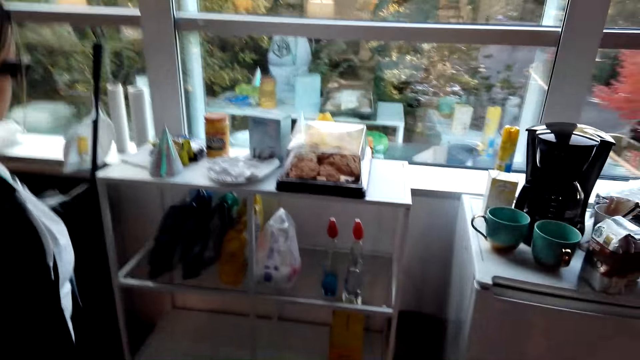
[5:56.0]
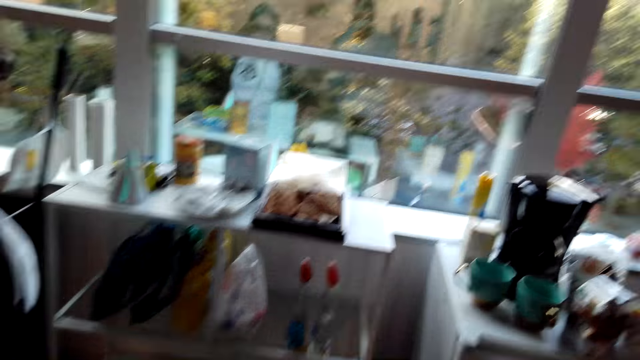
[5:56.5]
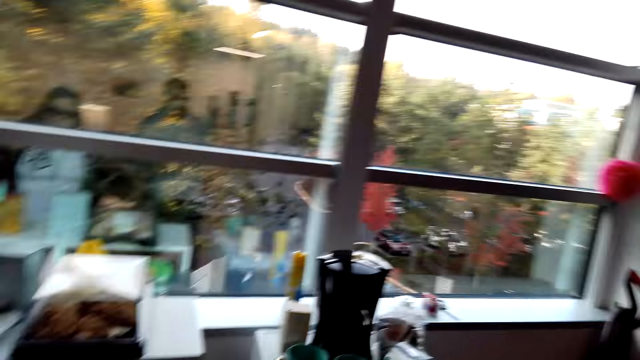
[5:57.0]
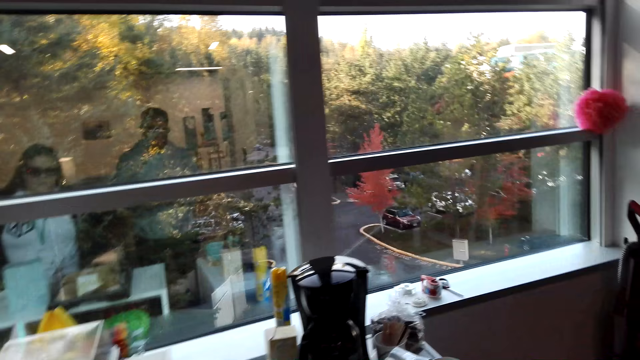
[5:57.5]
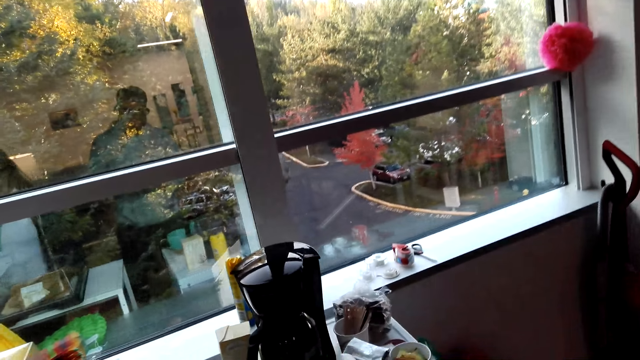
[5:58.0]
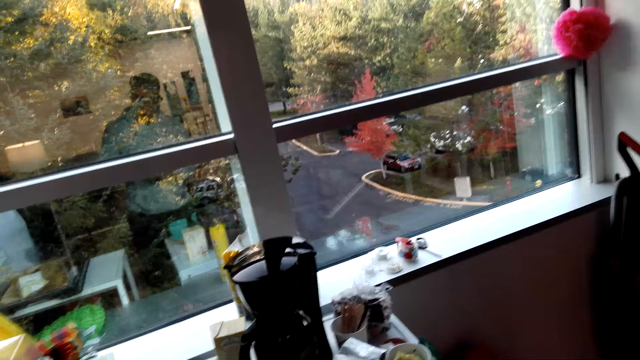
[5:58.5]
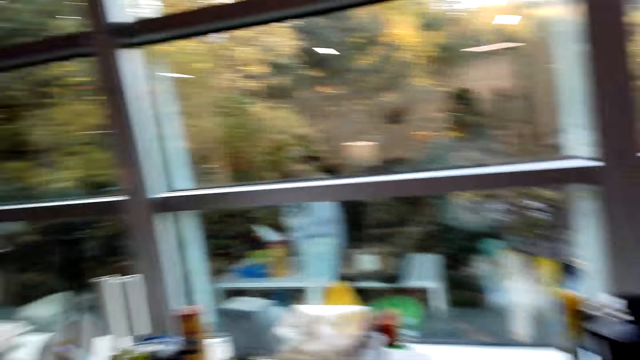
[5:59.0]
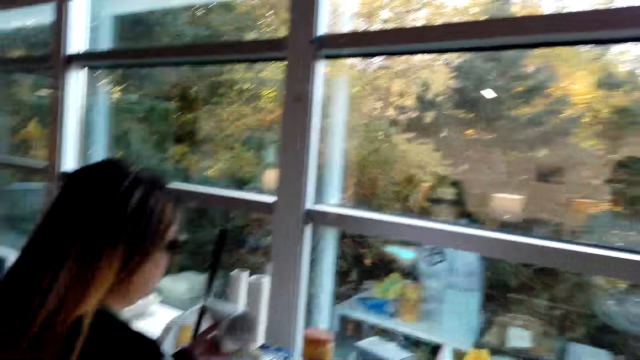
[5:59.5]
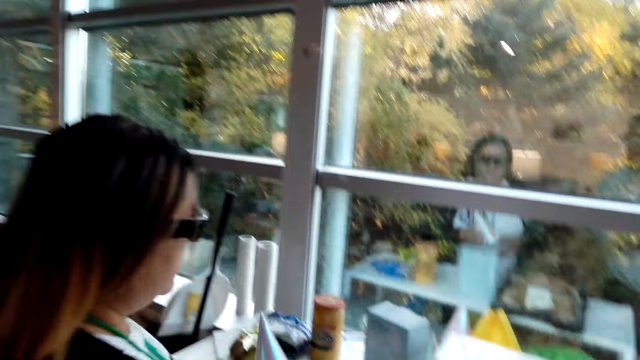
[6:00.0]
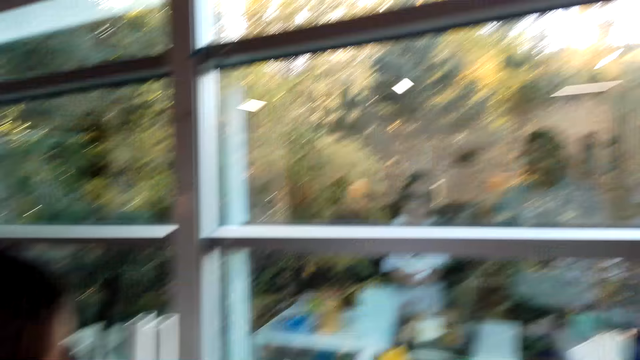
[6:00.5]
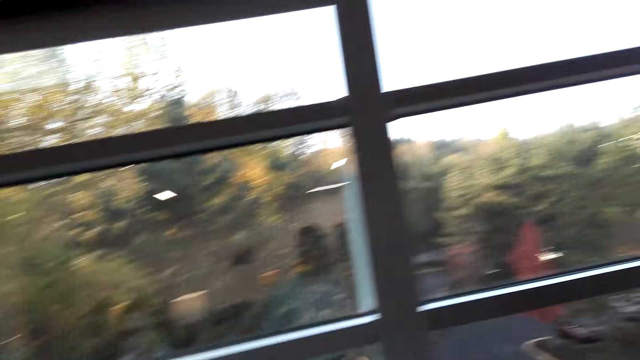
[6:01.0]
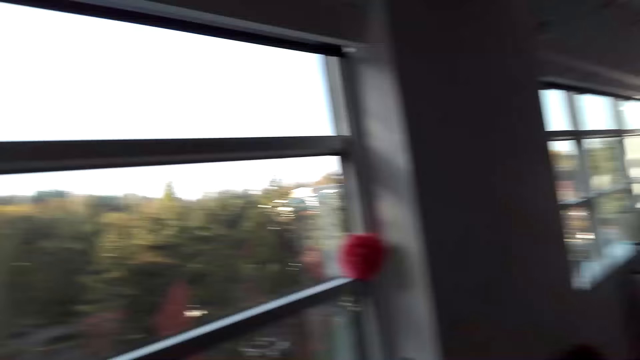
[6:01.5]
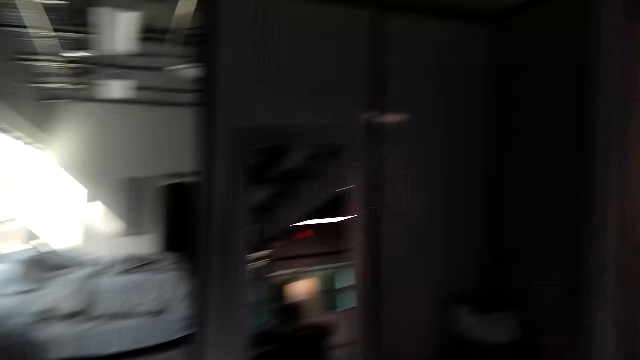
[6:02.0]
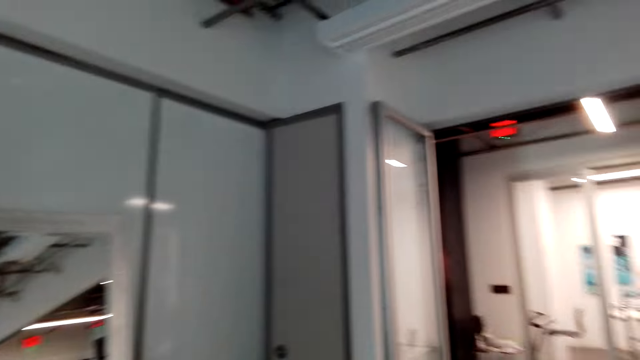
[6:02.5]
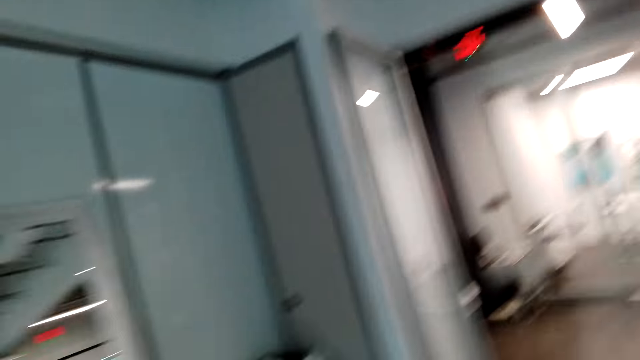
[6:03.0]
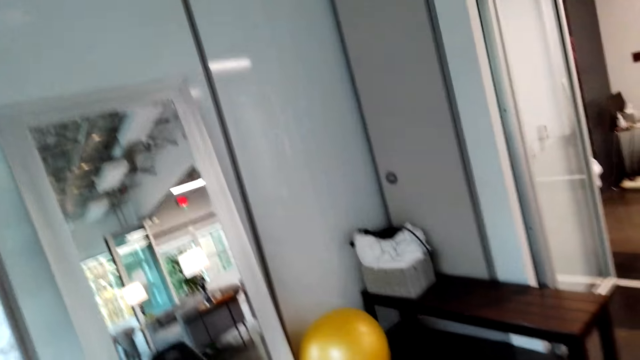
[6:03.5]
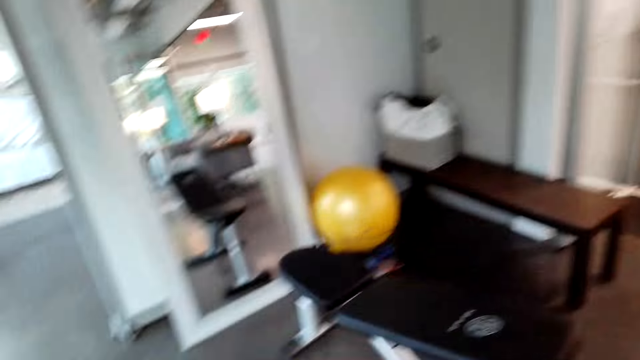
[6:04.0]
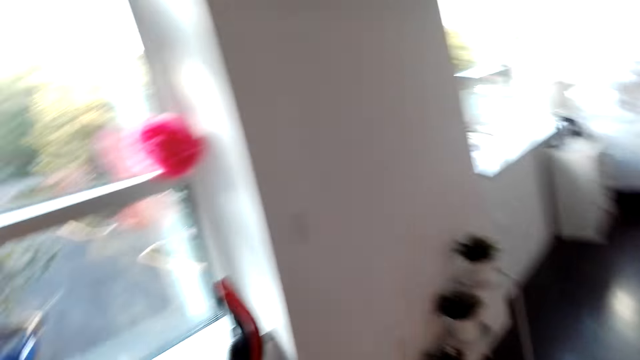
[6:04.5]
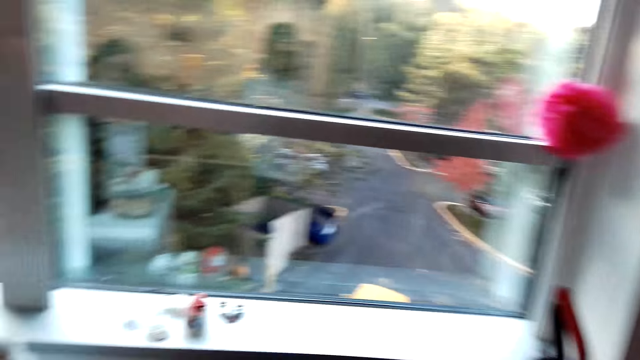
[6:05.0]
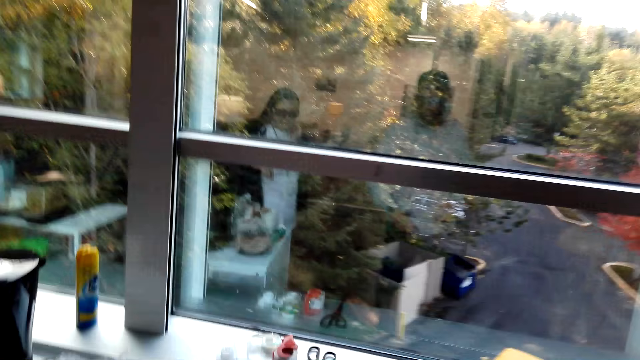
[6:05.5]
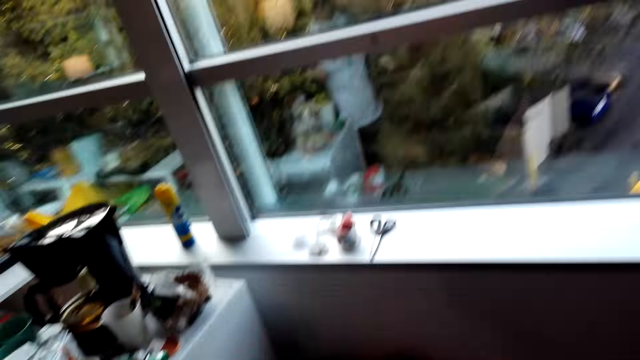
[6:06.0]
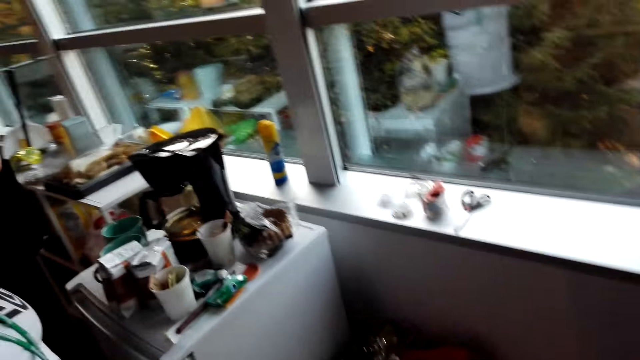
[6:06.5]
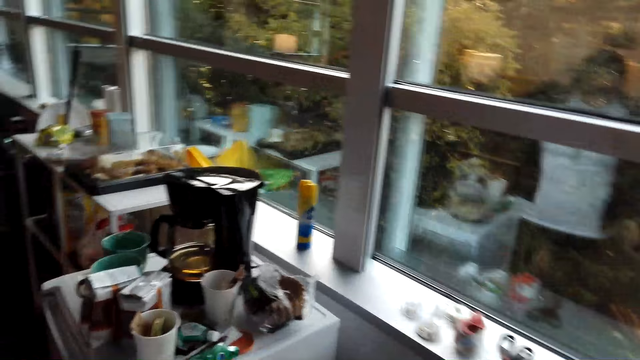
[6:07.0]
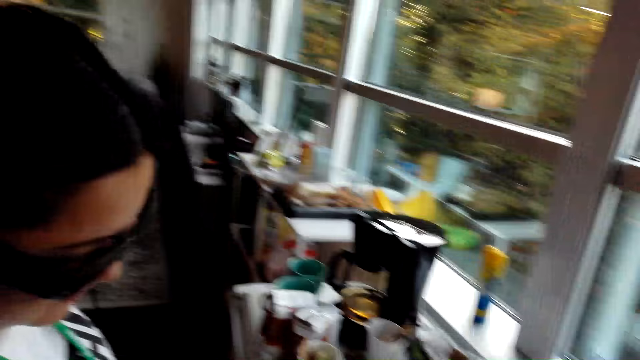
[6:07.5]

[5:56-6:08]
A woman takes a hat from the table. The camera wearer moves around the house.

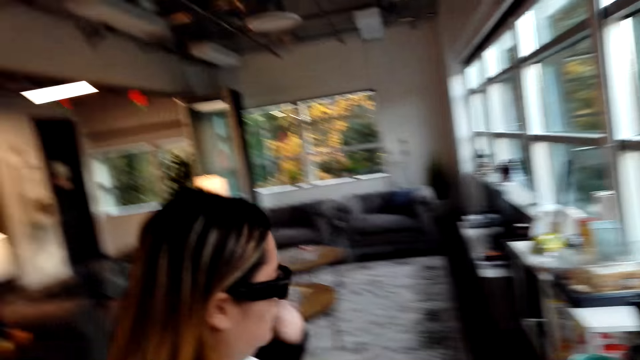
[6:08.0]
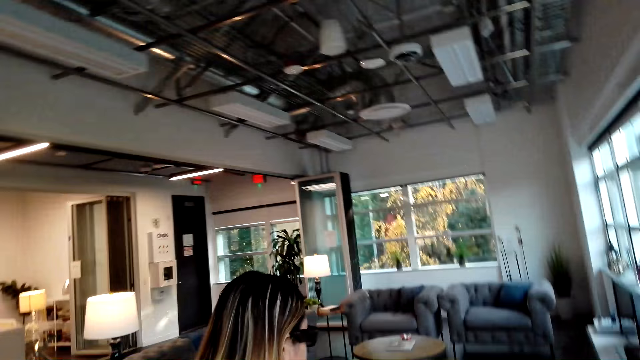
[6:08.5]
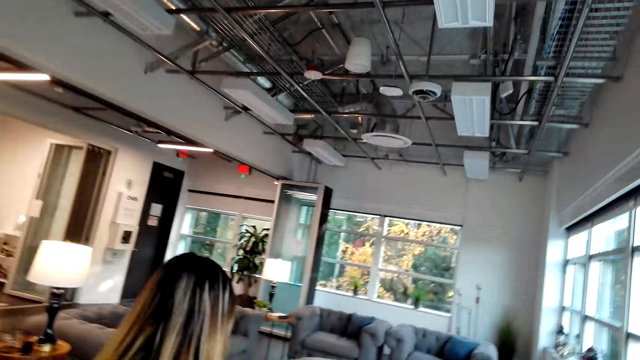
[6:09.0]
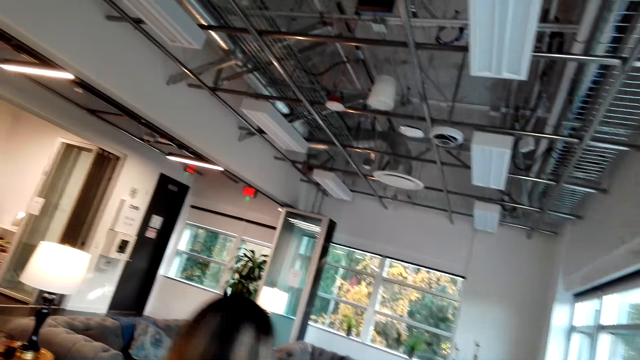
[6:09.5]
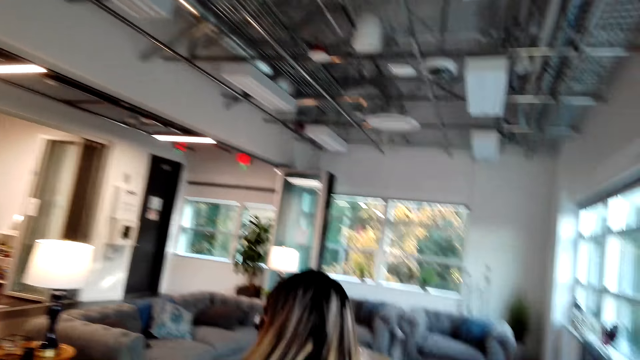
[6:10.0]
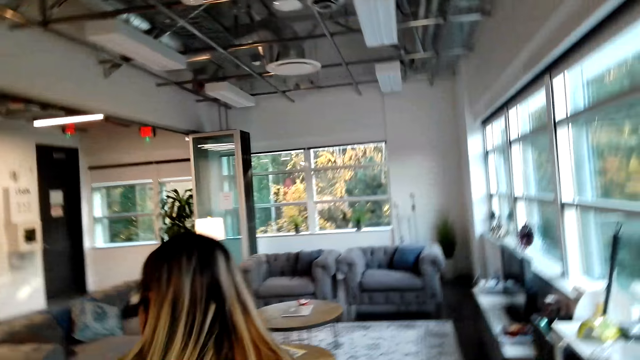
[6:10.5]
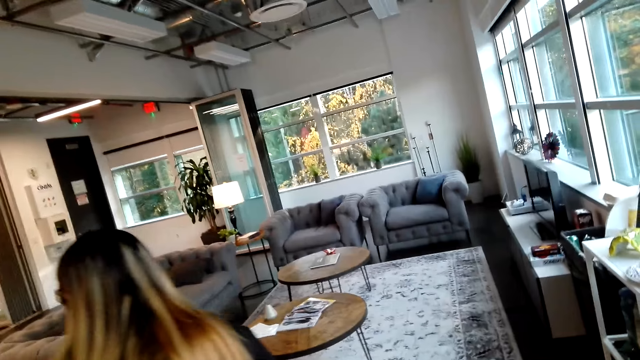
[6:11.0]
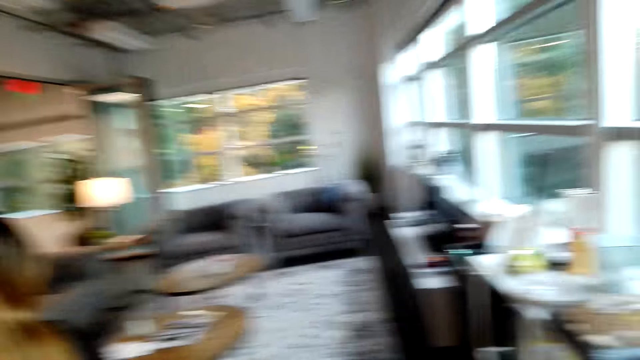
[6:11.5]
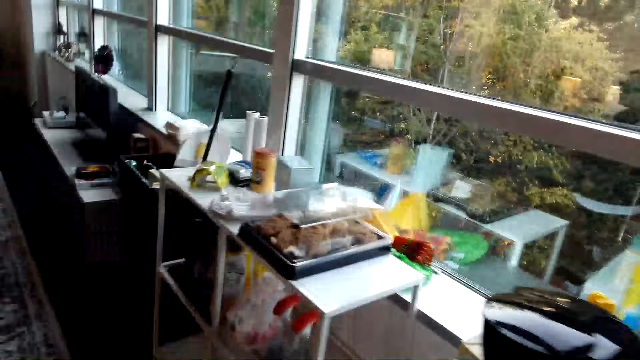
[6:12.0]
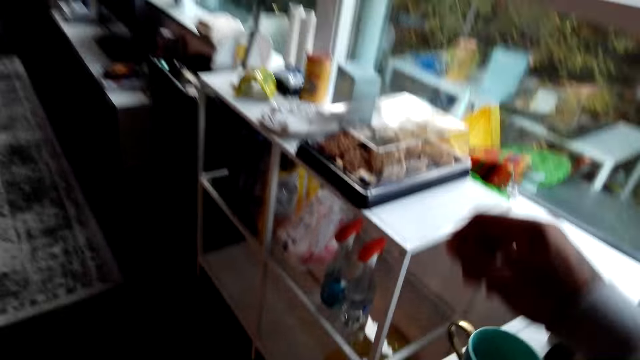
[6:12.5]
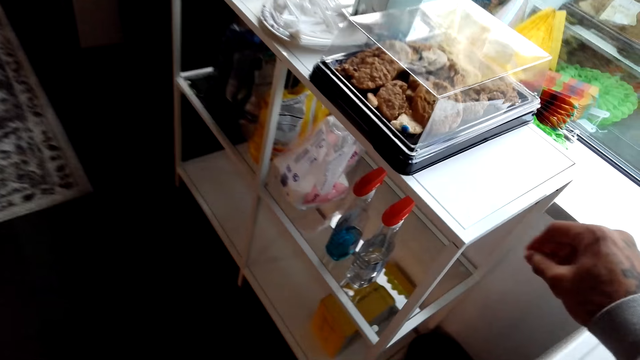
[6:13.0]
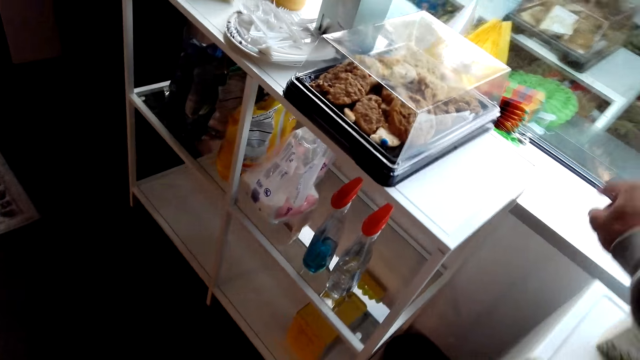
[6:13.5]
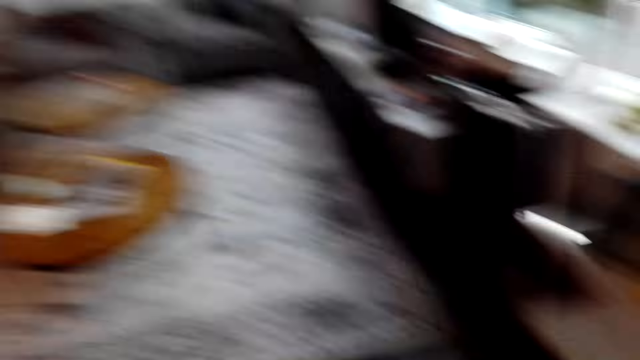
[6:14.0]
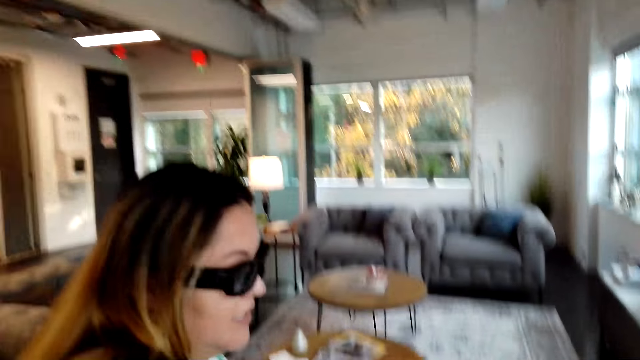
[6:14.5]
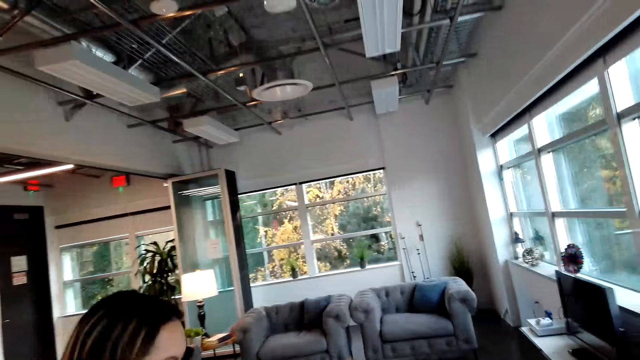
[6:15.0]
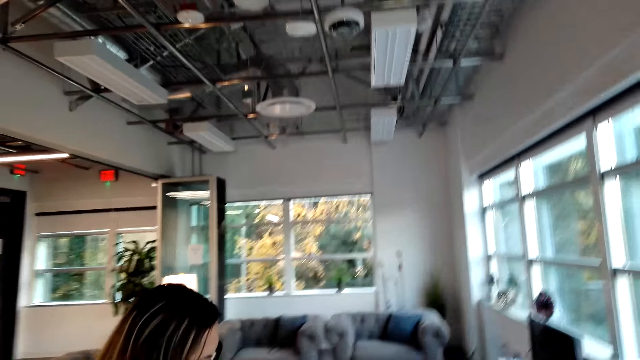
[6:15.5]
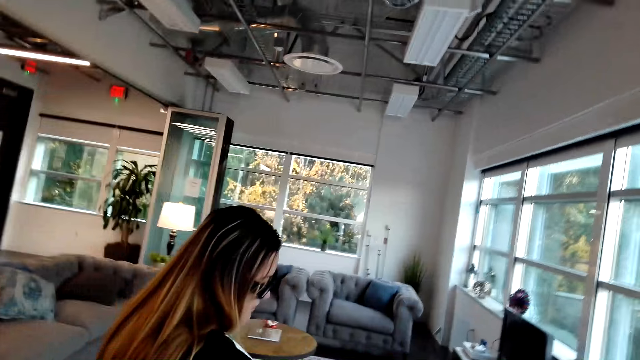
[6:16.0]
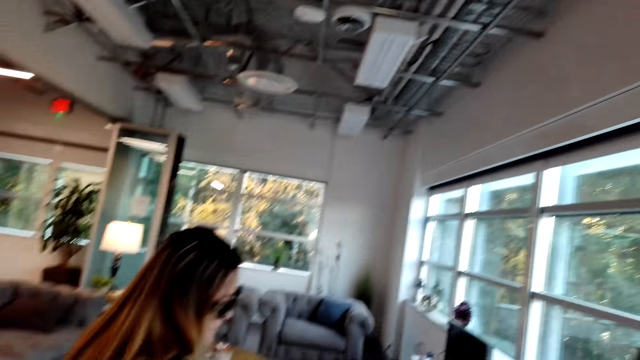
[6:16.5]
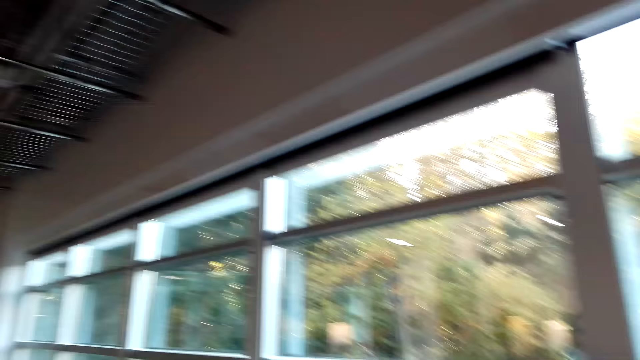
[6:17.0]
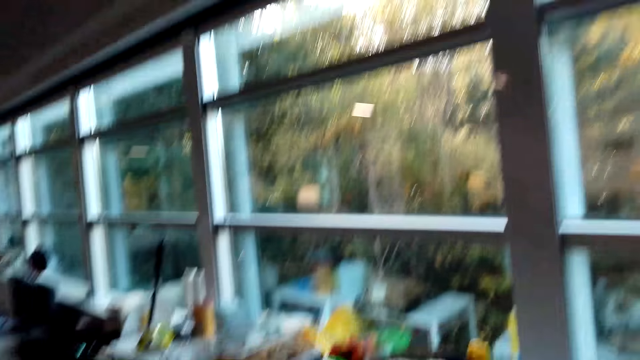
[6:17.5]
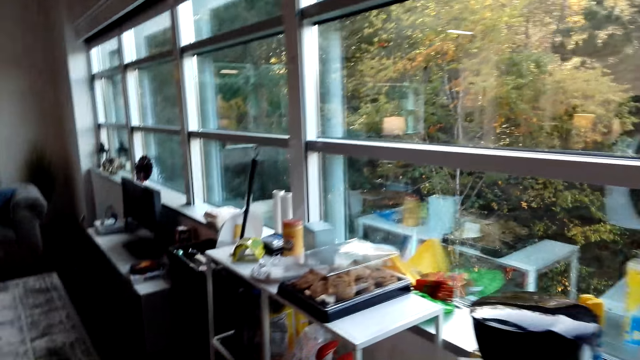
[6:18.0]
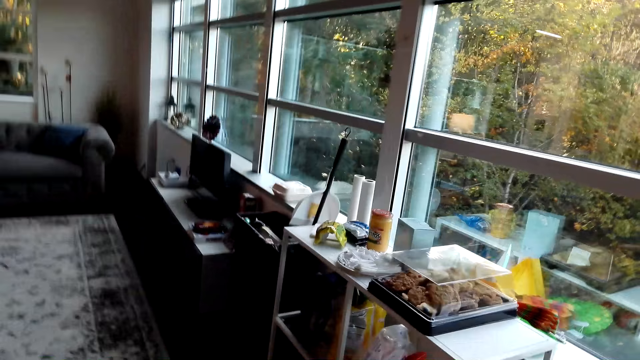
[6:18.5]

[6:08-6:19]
A woman walks in the house. The camera wearer talks to the woman. He throws chewing gum in the dustbin from his right hand.
